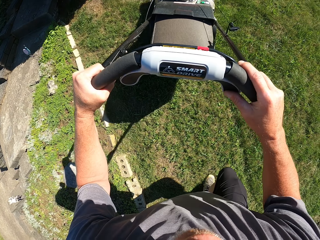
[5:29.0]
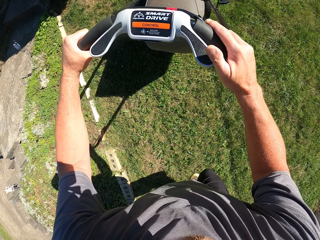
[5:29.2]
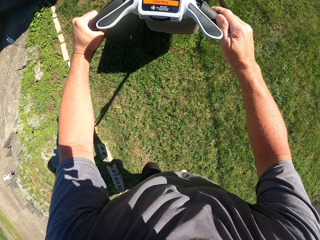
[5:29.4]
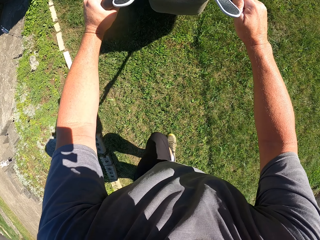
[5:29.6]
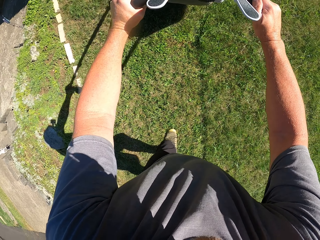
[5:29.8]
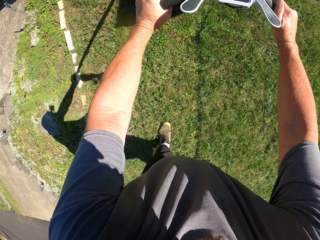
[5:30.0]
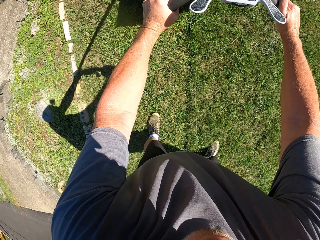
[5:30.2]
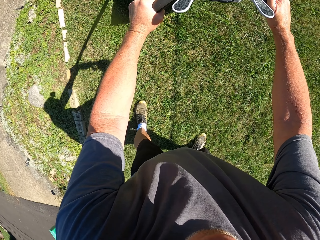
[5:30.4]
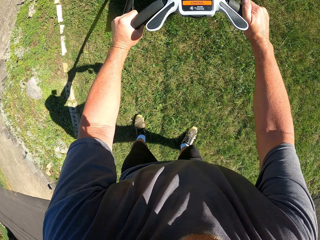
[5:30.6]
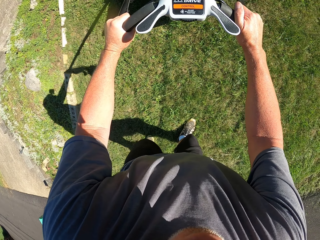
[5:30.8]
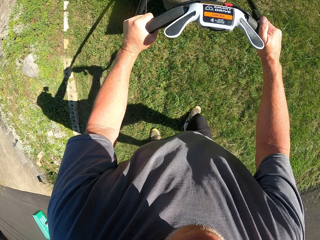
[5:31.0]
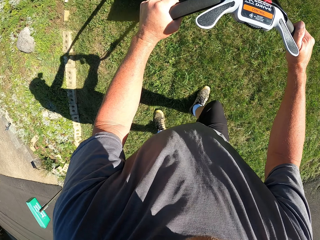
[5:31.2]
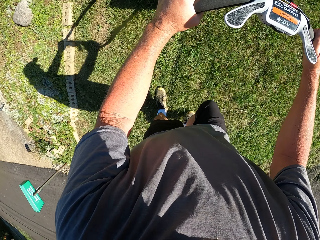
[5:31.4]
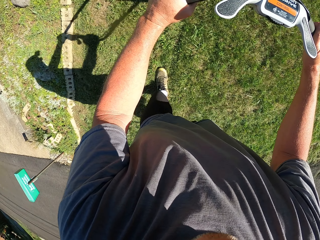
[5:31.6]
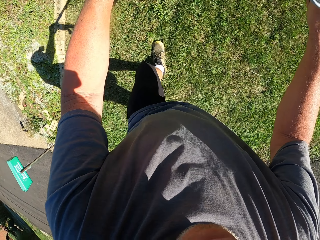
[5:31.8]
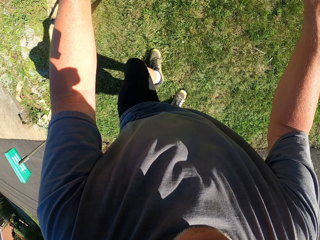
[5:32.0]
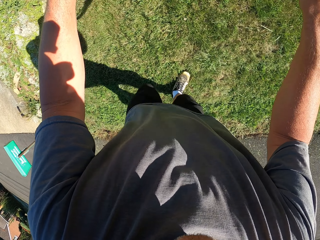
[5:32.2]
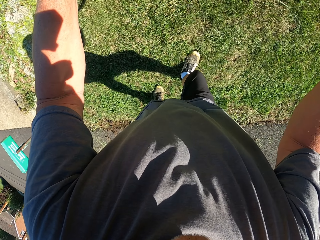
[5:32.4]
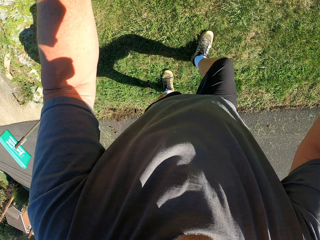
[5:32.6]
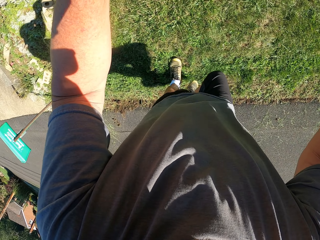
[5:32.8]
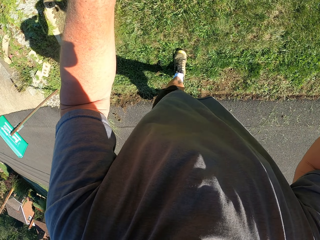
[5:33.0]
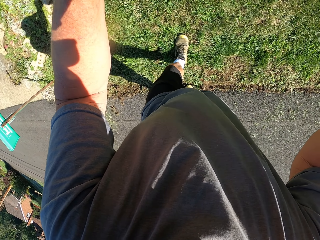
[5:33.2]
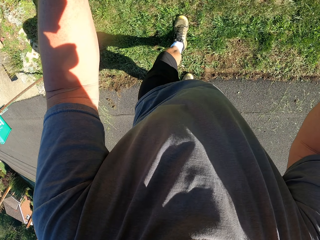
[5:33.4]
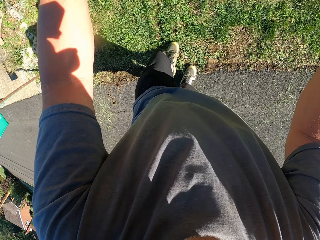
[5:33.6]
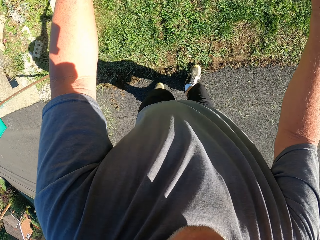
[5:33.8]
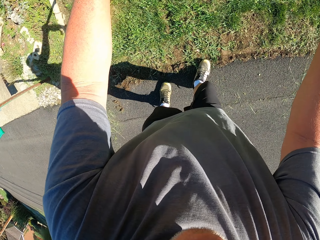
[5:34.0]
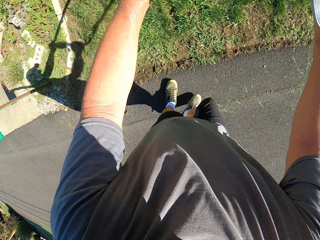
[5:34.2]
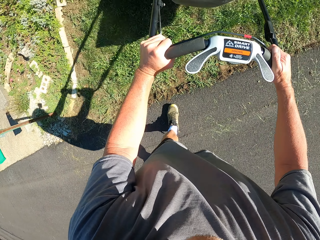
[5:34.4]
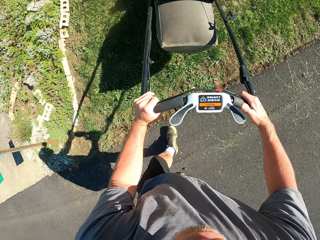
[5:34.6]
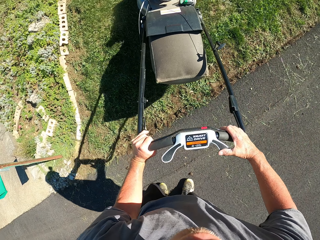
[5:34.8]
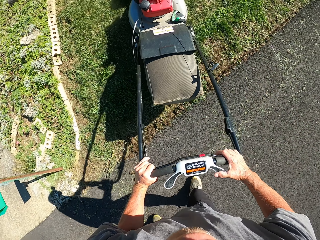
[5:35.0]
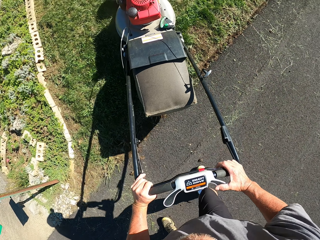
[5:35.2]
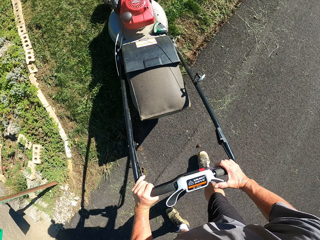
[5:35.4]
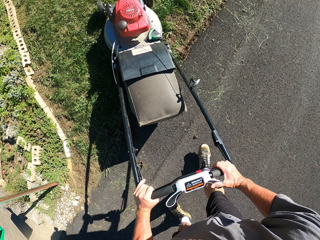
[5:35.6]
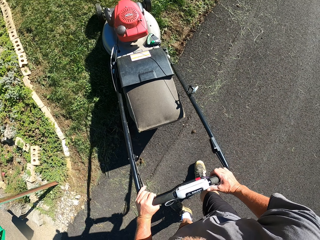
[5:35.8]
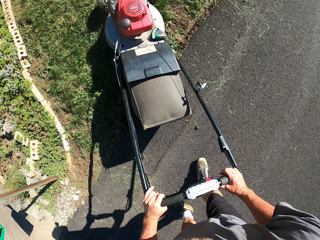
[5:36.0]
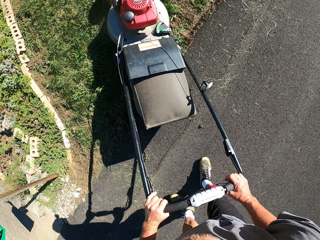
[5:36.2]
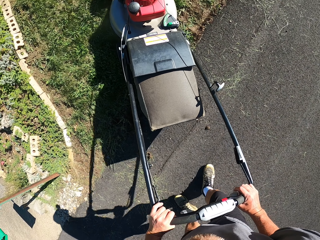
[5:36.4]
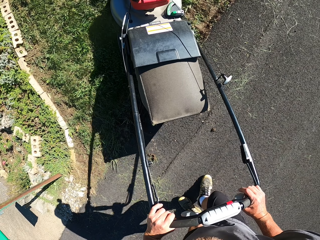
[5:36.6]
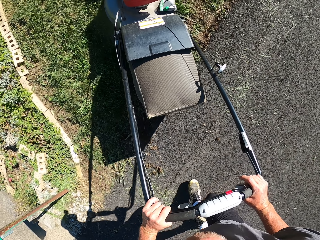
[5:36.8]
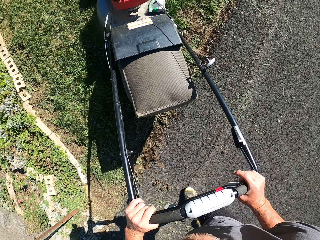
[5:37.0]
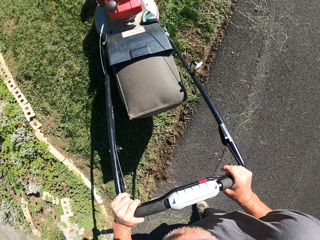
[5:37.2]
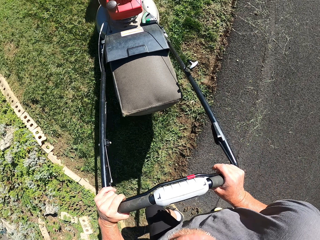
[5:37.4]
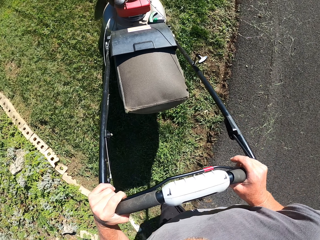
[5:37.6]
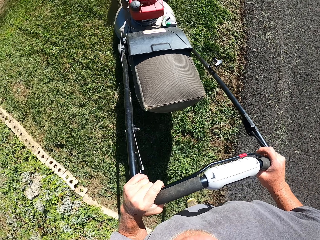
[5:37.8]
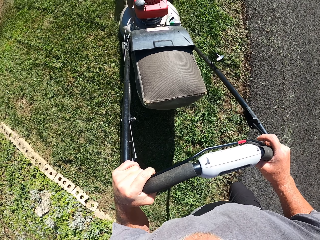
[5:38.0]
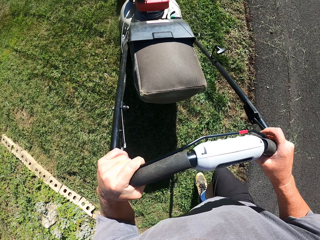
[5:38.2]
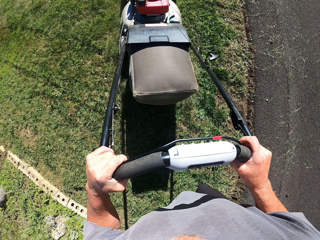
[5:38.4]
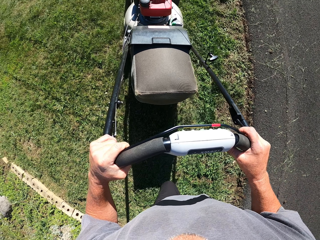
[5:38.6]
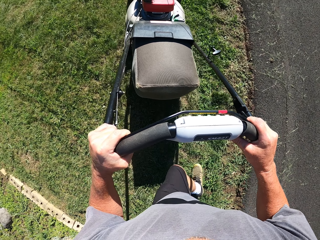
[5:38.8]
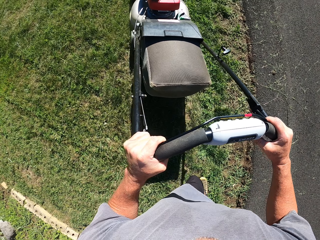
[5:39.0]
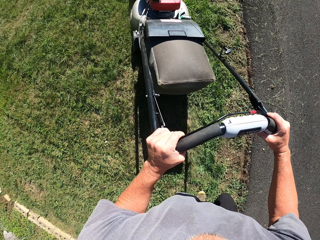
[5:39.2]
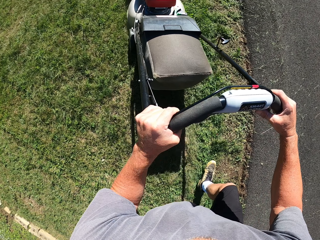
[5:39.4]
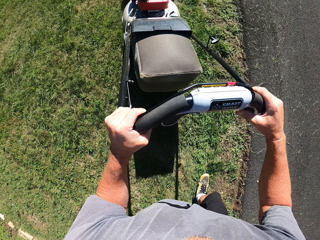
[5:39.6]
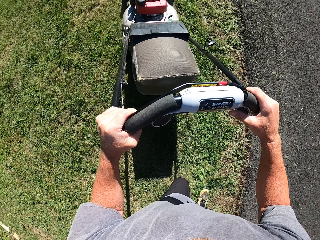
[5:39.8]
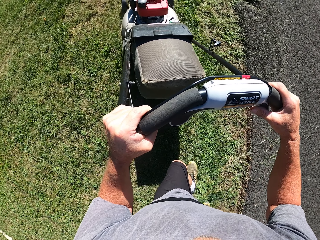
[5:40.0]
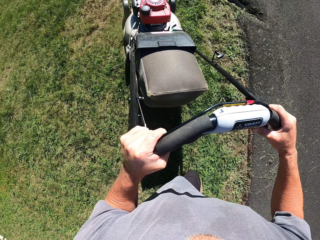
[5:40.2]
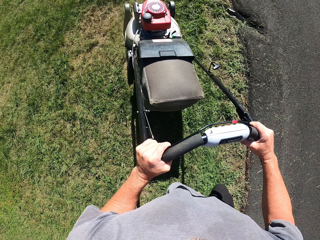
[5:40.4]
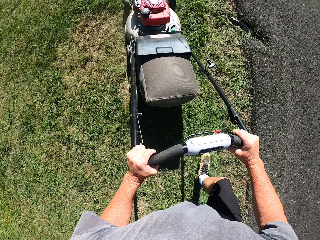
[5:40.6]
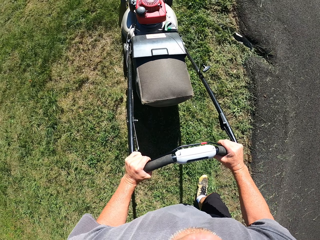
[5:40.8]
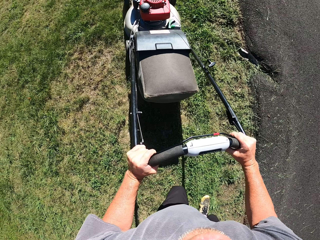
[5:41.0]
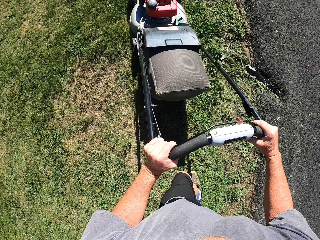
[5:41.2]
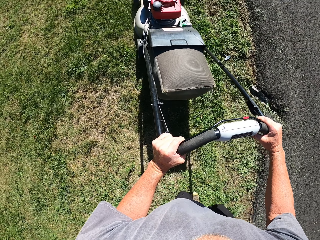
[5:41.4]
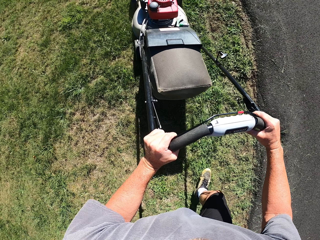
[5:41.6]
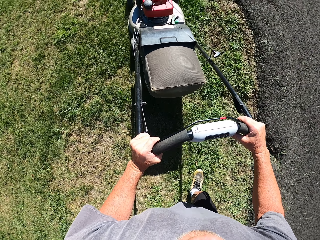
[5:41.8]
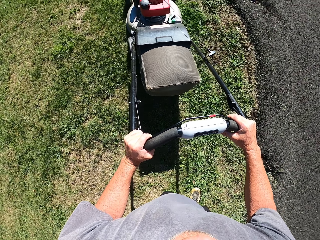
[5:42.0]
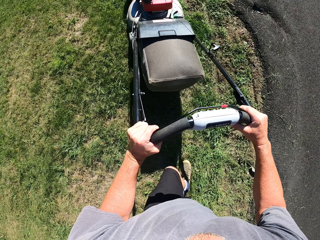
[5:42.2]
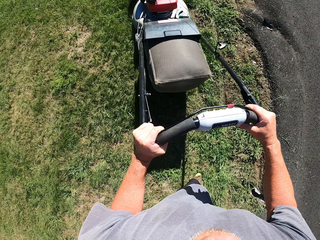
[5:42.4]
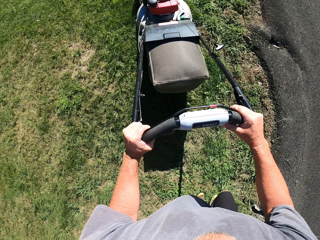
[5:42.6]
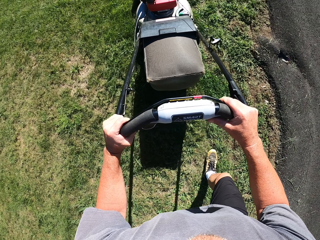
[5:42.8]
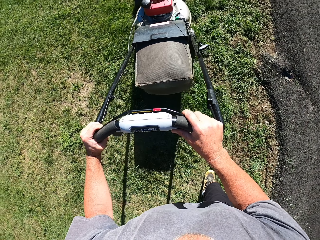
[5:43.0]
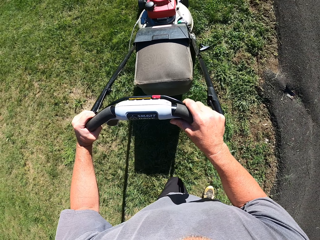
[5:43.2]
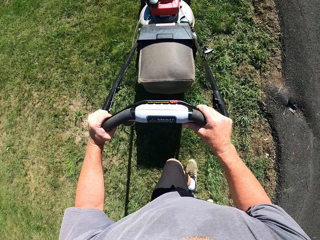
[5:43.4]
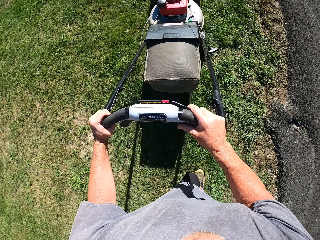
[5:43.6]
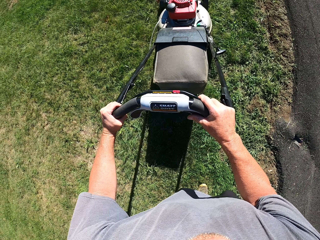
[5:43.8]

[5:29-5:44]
The camera wearer moves backwards. They turn around and cut grass with a lawn mower.

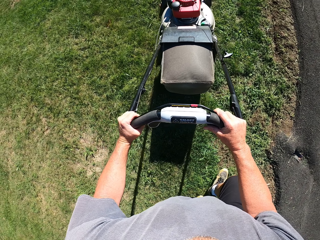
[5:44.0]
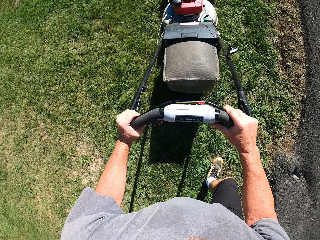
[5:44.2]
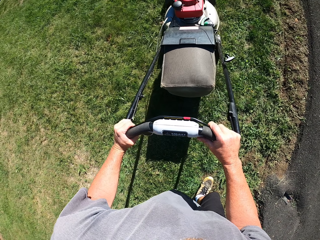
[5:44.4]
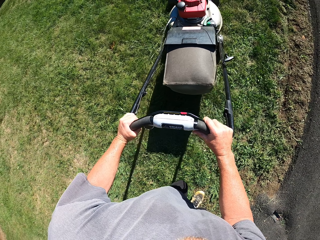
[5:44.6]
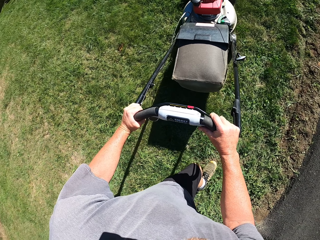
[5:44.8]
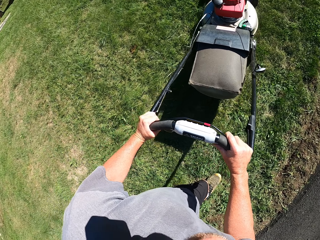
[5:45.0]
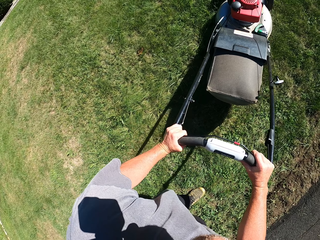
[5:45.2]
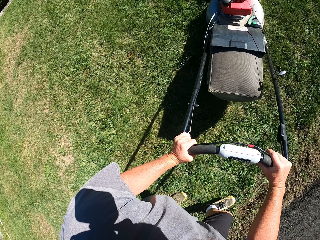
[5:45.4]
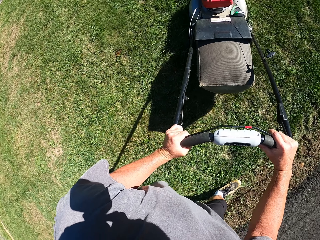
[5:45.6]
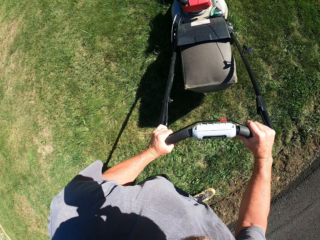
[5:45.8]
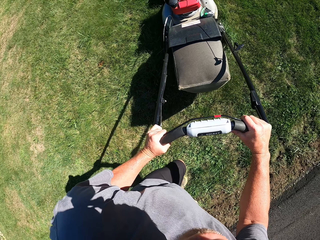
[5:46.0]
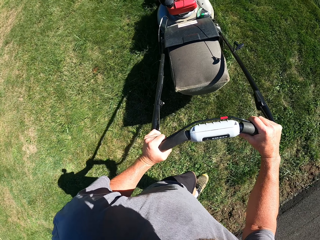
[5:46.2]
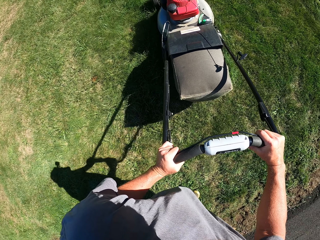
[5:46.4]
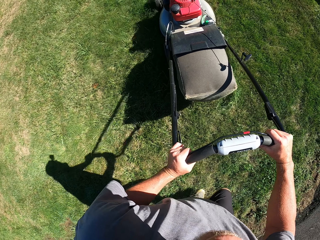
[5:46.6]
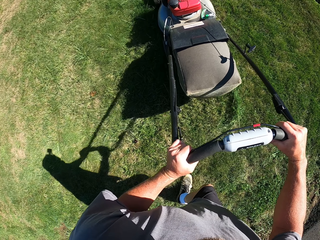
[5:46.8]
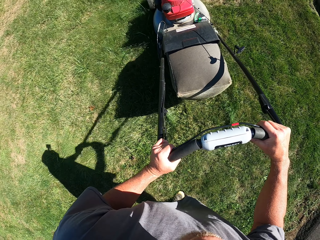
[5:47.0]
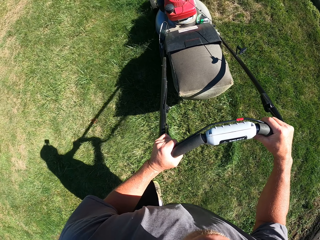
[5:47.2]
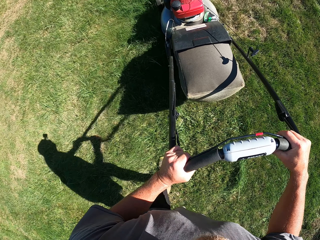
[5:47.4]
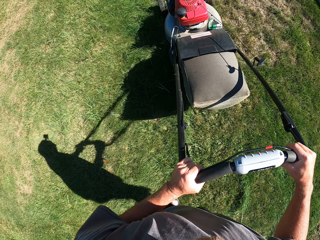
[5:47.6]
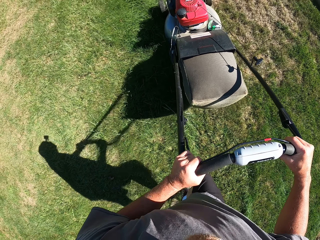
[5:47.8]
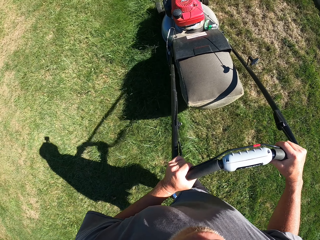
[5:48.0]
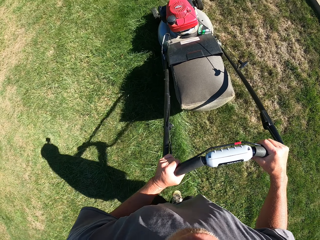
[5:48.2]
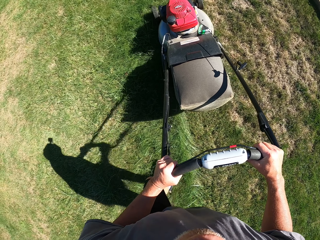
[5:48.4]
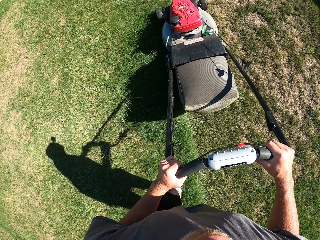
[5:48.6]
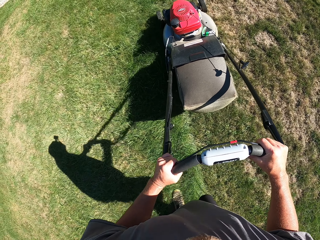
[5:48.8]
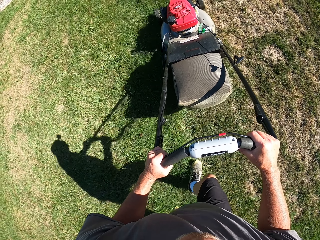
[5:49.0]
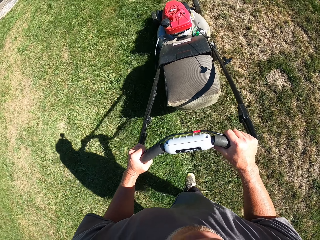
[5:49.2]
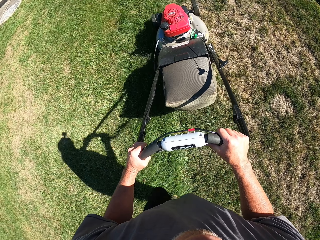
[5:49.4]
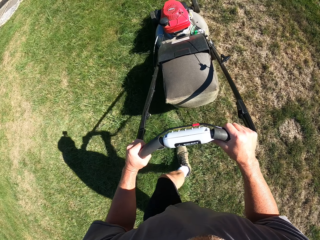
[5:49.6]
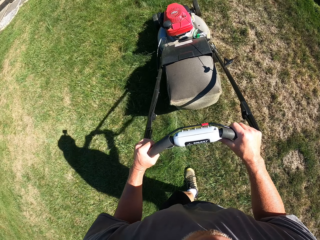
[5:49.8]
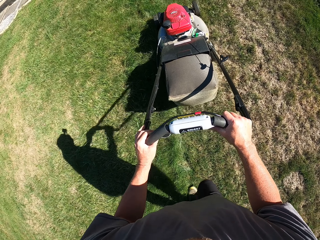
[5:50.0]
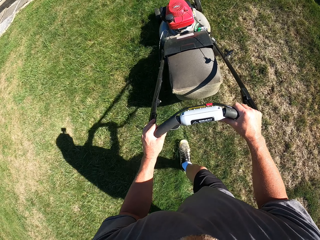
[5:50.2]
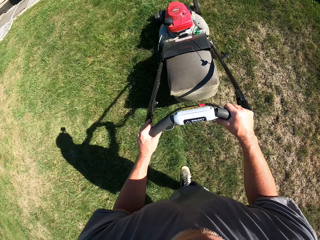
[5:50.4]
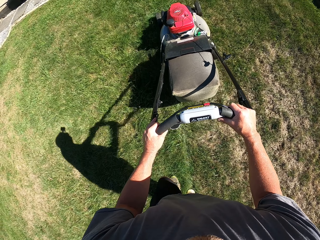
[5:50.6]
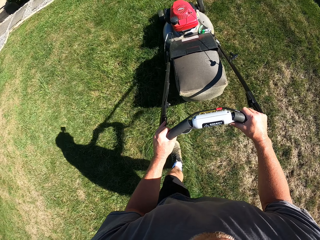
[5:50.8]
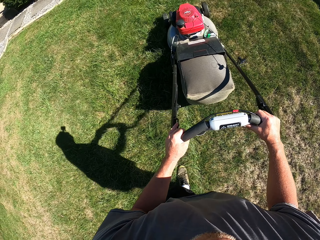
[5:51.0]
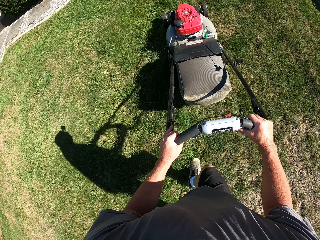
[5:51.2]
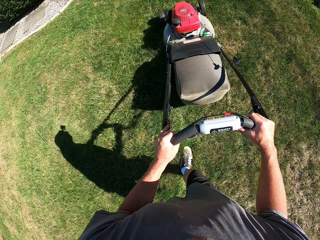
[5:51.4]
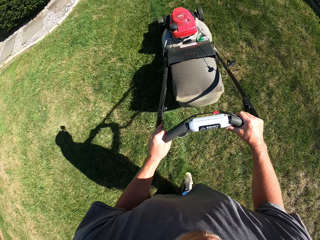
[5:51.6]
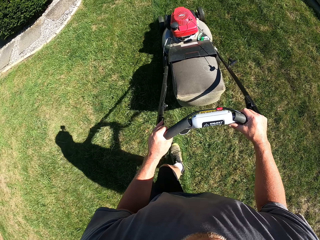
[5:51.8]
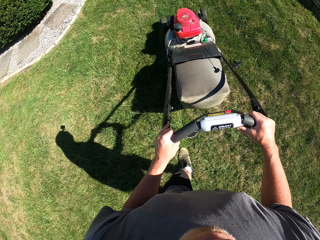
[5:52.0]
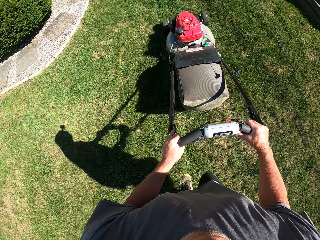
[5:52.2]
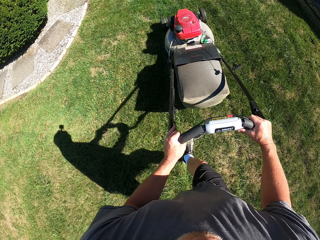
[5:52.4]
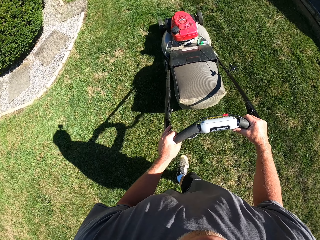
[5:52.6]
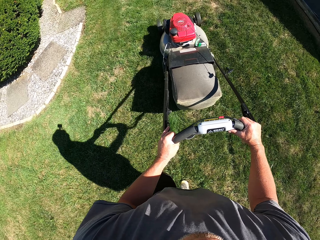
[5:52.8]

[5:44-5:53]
The camera wearer turns around and cuts grass with a lawn mower.
